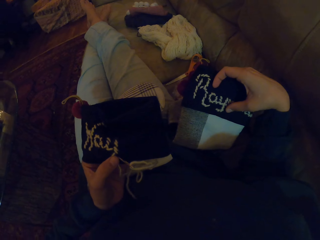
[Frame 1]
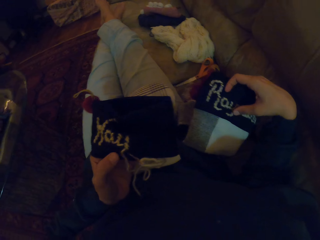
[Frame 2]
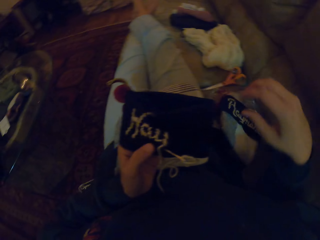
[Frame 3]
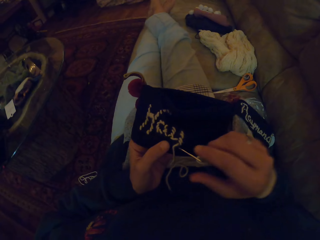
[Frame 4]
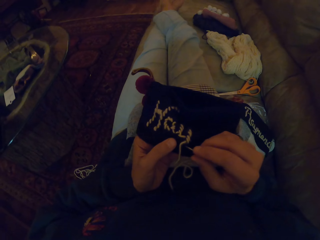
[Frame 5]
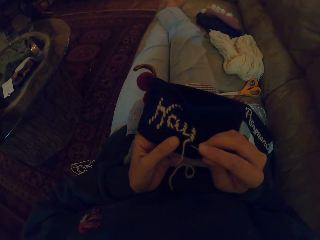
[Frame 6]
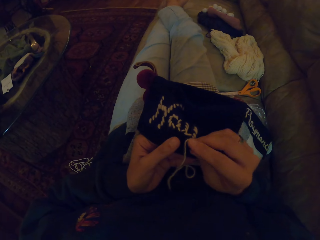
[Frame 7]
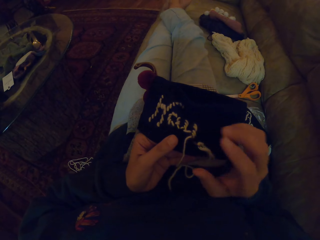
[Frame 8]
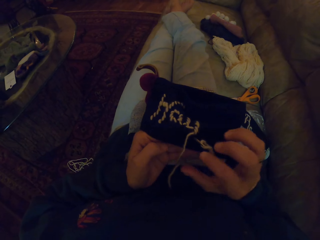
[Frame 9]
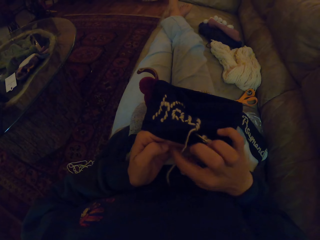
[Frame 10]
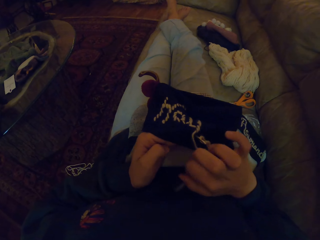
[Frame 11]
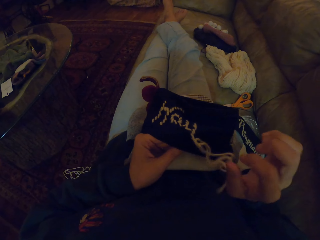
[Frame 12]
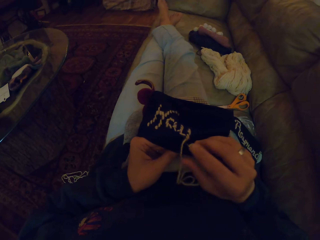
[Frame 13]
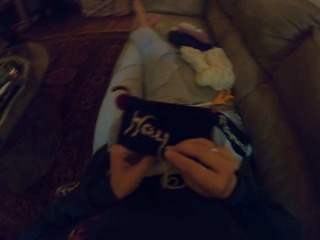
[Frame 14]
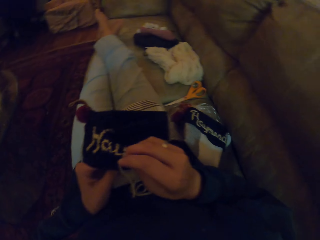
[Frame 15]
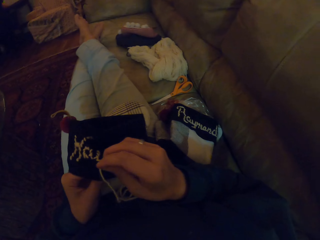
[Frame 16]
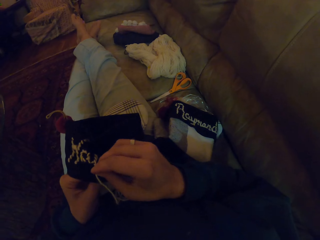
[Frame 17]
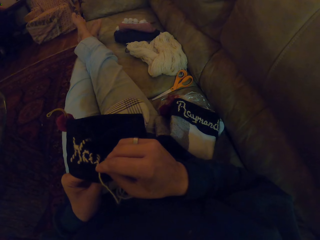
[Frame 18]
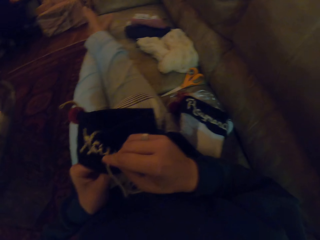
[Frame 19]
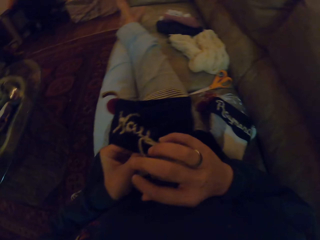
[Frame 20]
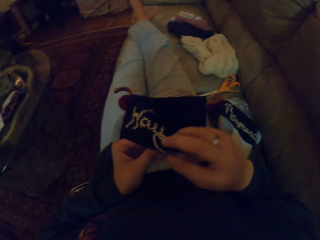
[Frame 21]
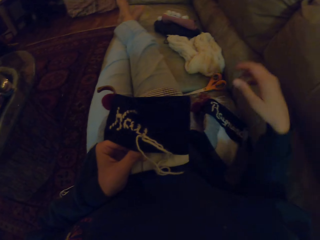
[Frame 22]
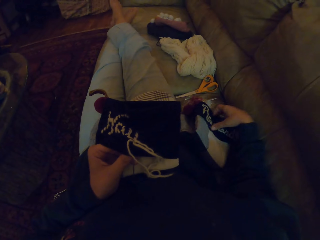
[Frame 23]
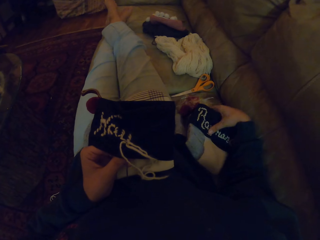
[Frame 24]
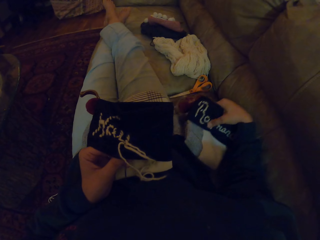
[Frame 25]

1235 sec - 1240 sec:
The camera wearer puts the bag down. They pick up the needle. They sew the bag with the needle.

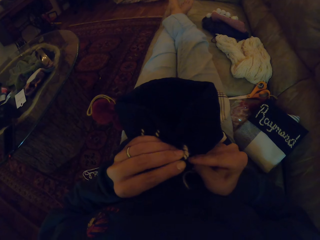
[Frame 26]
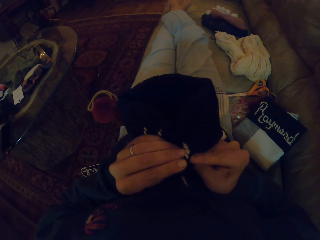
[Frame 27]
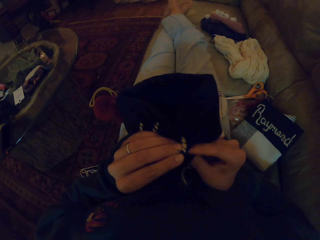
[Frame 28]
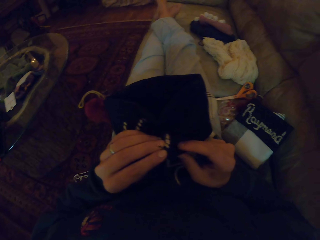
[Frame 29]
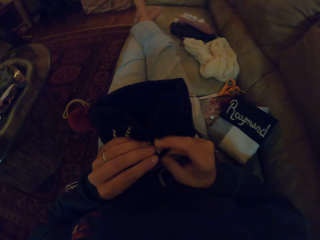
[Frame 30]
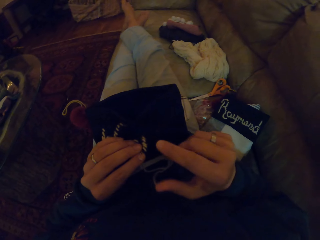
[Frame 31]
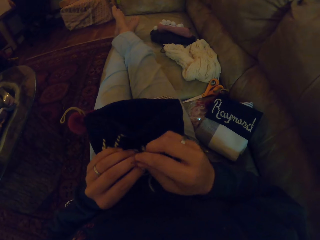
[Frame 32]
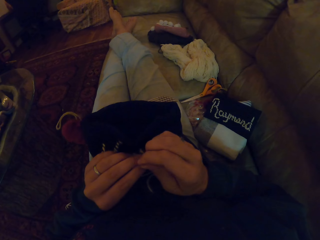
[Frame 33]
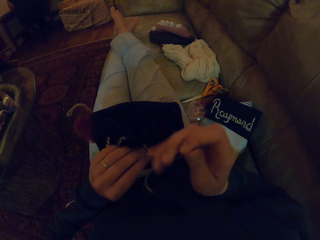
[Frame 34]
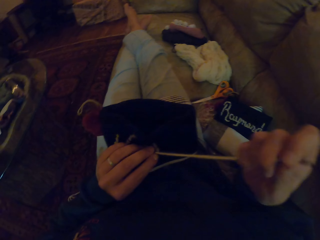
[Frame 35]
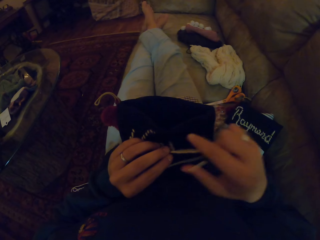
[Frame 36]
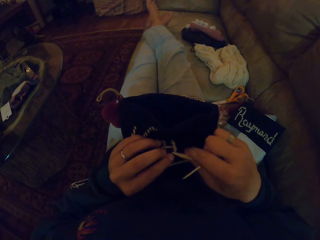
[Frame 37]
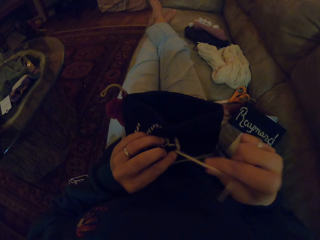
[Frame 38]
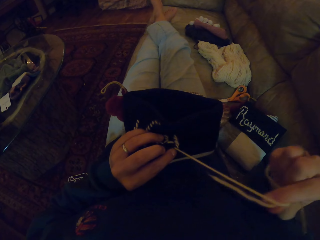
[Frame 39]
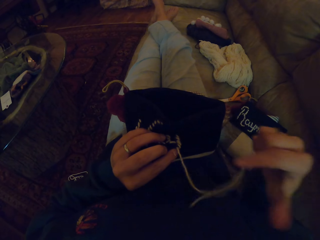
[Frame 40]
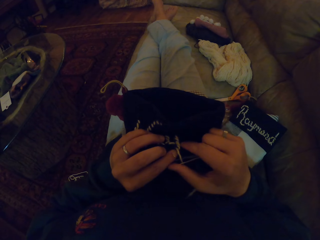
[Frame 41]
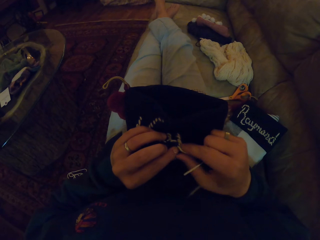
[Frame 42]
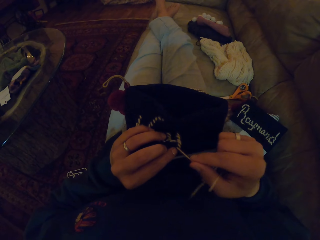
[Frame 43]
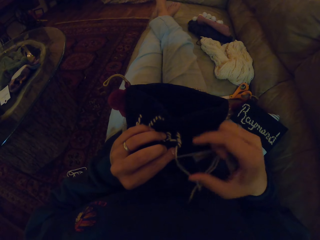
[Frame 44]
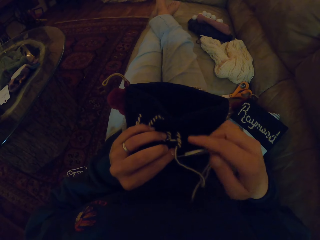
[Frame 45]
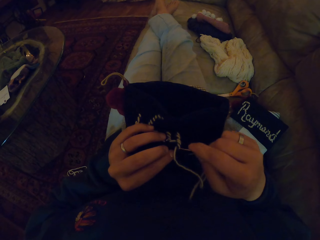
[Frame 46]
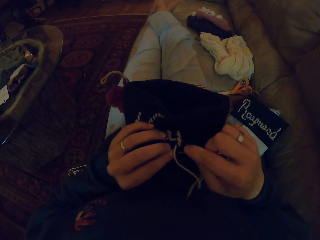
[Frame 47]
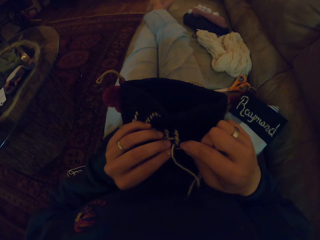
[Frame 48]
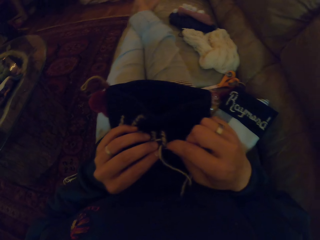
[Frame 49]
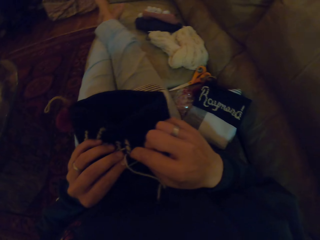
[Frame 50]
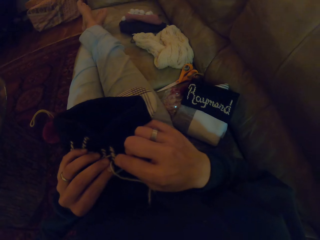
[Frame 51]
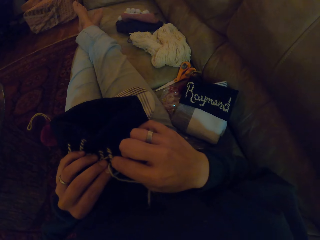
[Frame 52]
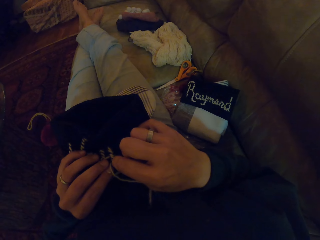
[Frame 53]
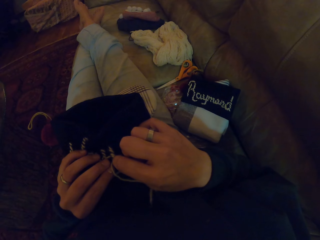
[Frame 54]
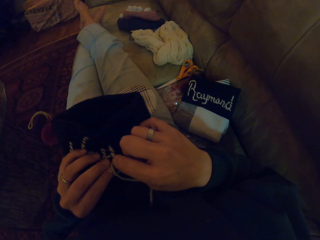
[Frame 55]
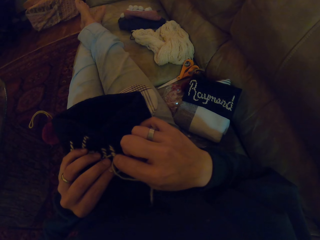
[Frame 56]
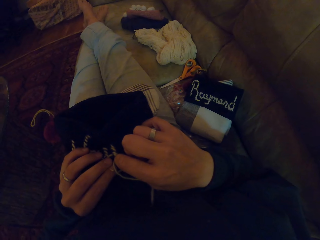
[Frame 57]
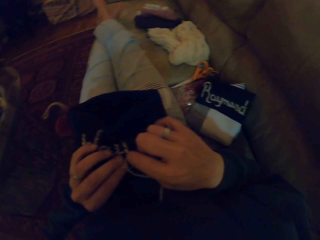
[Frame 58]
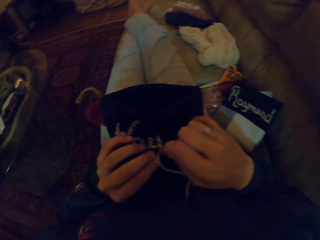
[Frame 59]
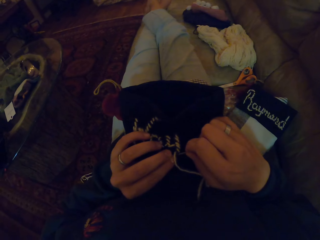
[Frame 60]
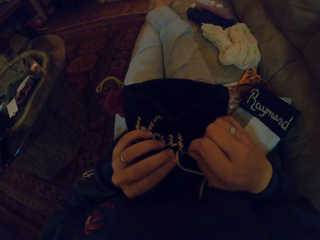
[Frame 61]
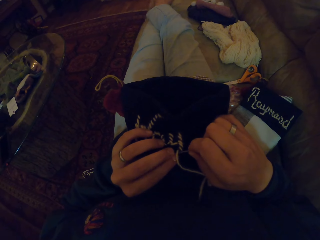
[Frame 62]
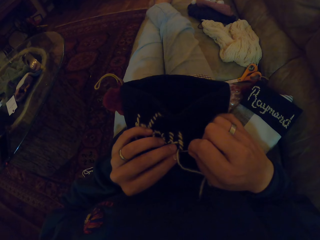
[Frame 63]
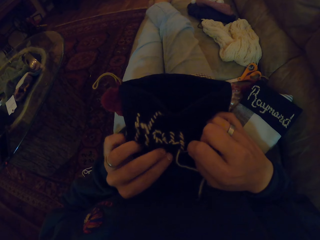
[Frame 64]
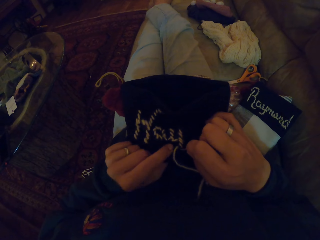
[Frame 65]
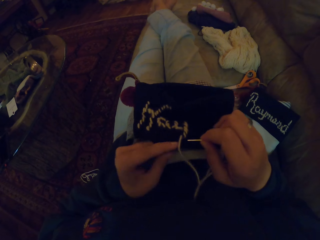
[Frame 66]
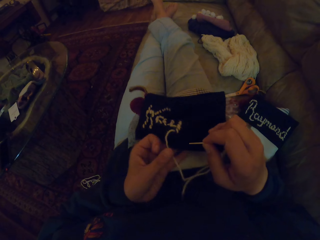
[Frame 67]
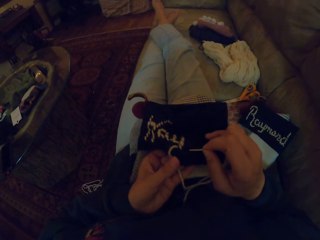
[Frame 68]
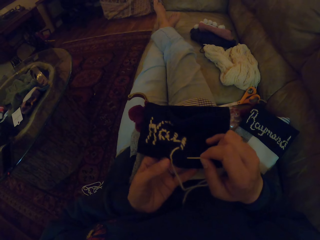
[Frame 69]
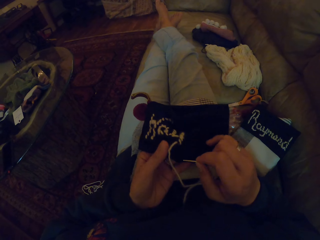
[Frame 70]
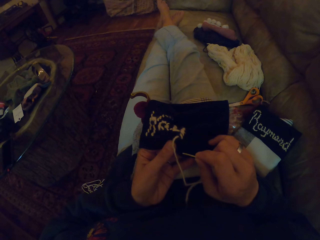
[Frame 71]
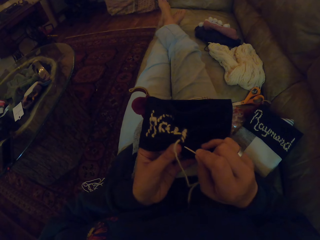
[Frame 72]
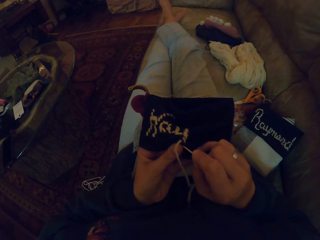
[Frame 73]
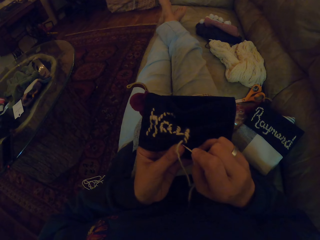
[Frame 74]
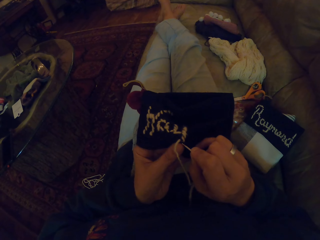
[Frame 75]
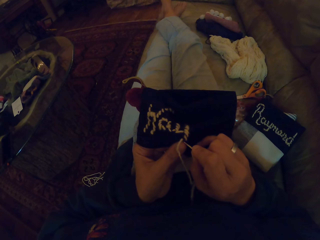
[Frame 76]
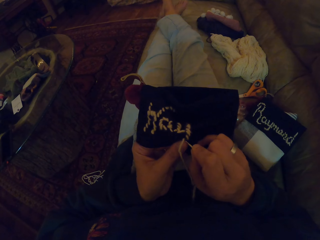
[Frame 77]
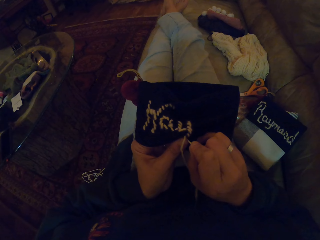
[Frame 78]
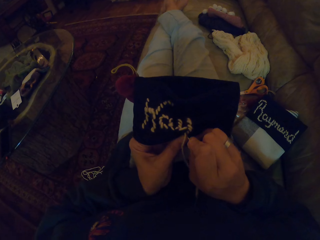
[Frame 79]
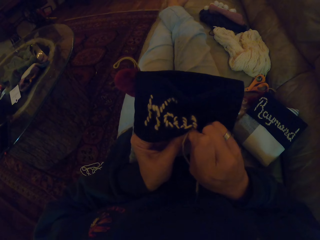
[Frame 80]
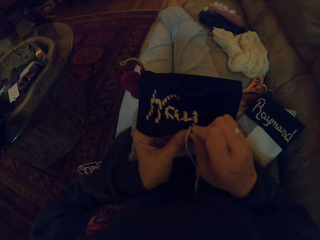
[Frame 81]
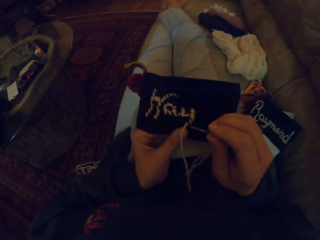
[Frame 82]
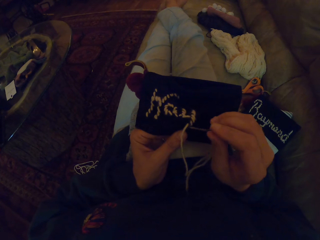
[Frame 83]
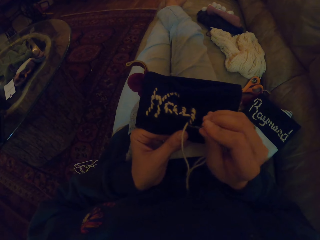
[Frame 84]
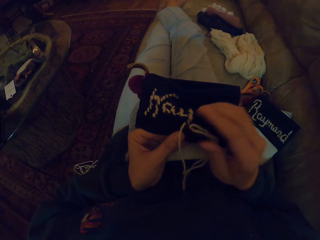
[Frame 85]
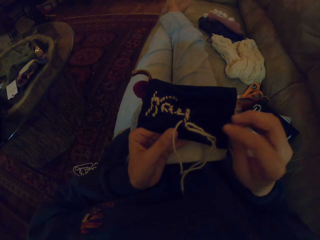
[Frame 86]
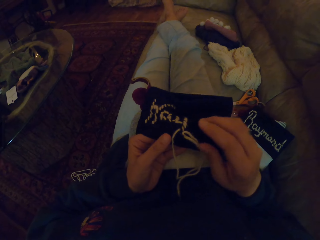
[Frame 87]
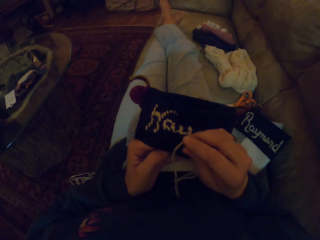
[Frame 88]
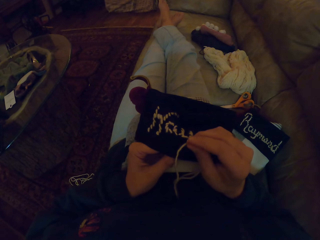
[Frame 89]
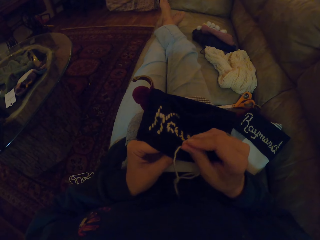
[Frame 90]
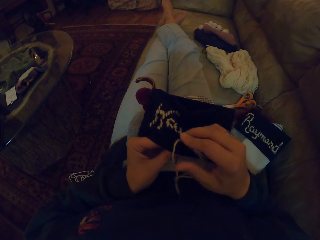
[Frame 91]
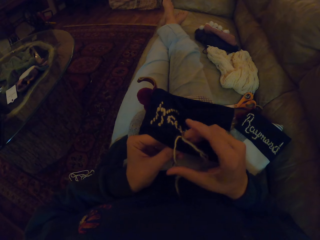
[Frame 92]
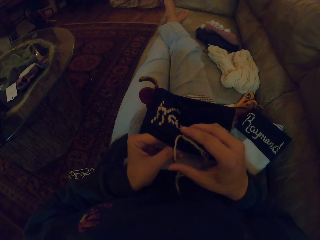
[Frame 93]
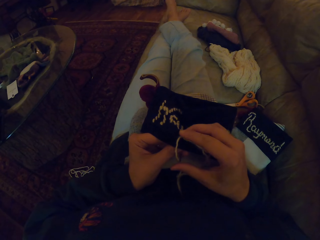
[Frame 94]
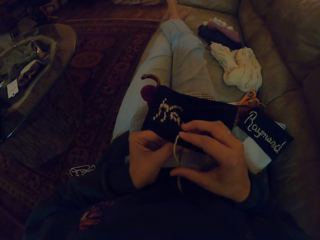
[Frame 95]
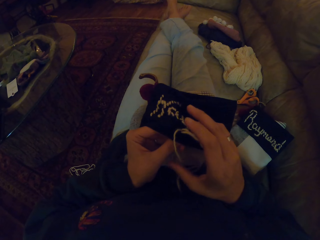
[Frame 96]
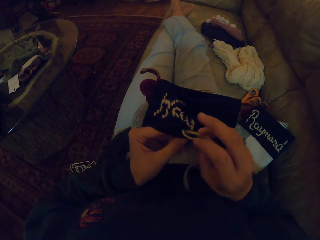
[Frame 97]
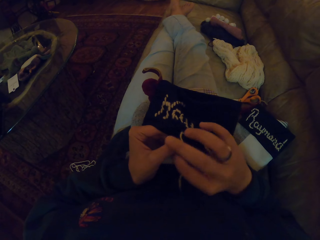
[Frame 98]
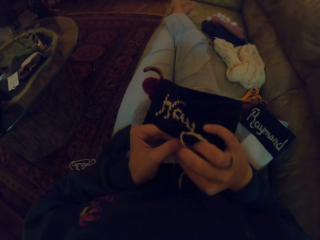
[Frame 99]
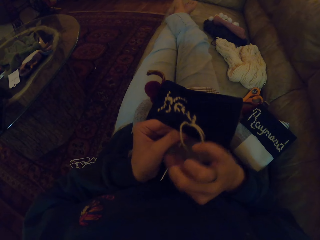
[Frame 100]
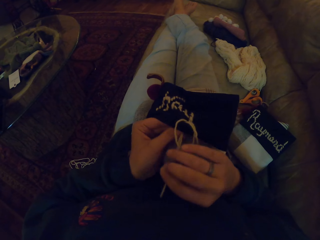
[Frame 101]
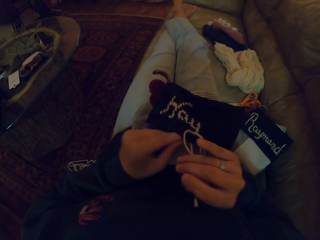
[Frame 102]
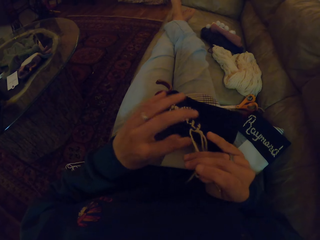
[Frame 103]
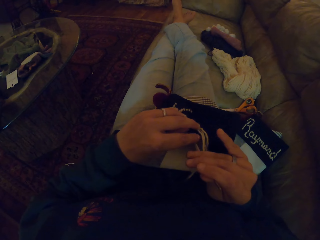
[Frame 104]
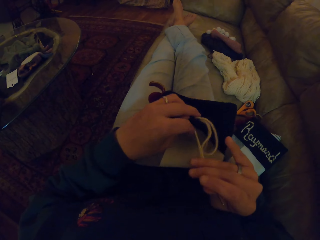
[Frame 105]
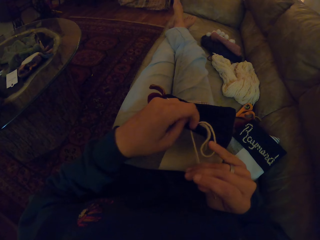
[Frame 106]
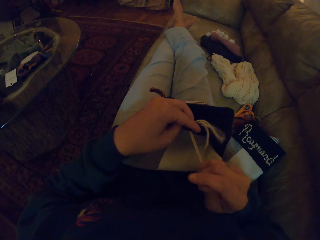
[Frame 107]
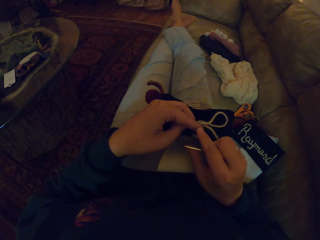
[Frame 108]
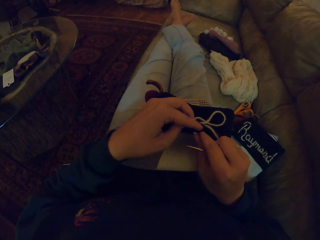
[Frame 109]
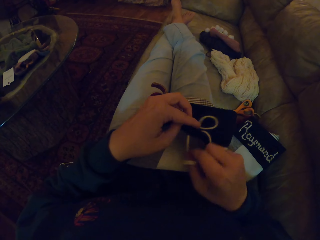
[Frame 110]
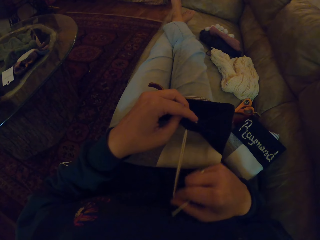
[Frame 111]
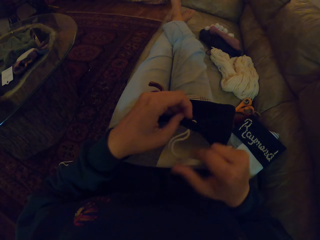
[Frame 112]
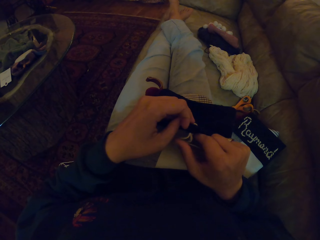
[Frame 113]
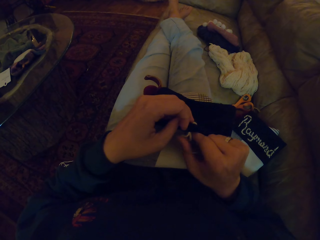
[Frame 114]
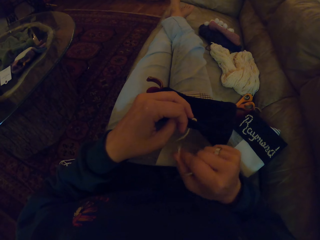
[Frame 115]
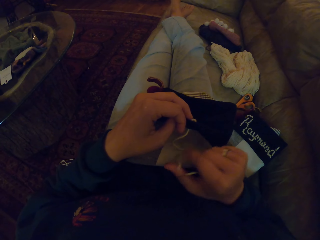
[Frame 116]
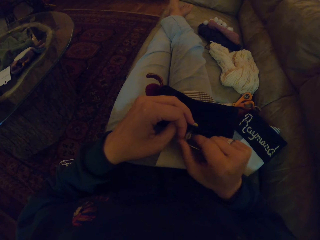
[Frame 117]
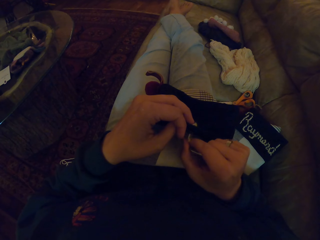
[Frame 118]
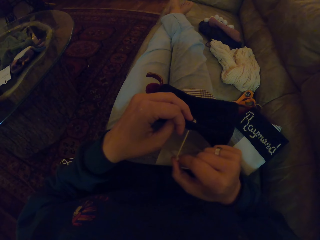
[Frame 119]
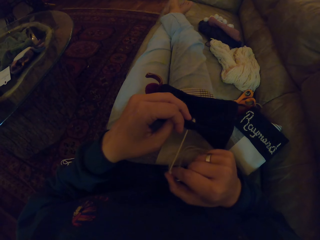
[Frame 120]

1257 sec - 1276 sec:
The camera wearer pulls the needle. They touch the fabric. They sew the fabric. They pull the needle.
